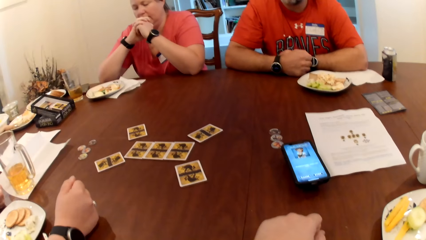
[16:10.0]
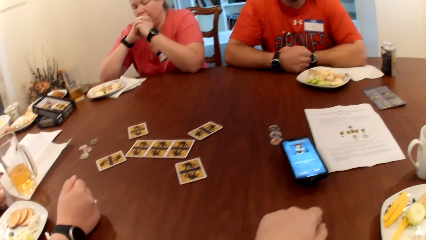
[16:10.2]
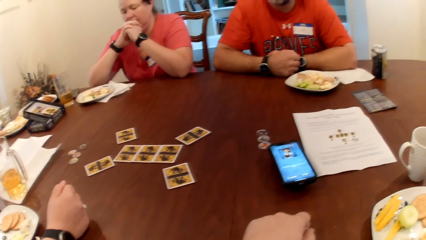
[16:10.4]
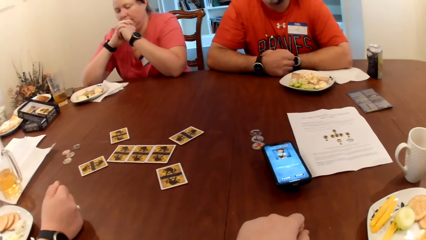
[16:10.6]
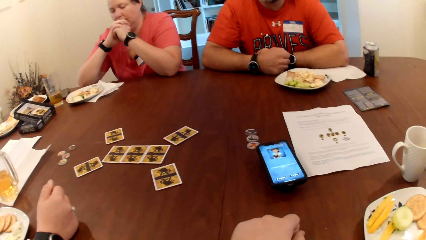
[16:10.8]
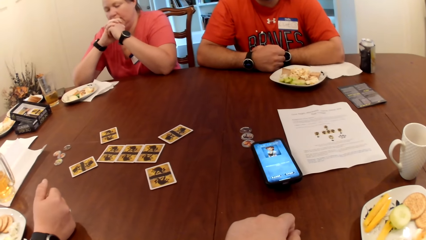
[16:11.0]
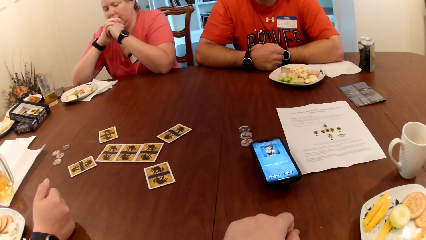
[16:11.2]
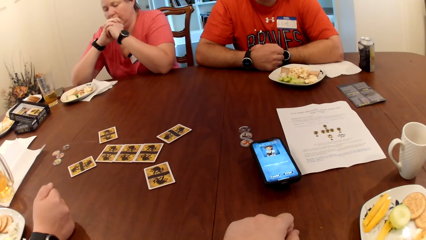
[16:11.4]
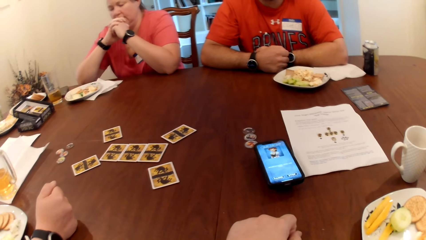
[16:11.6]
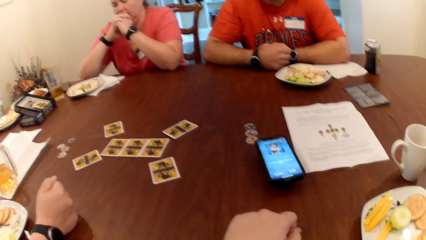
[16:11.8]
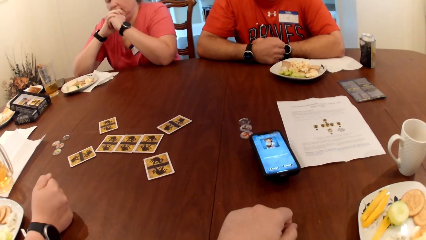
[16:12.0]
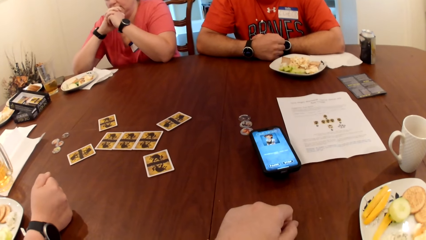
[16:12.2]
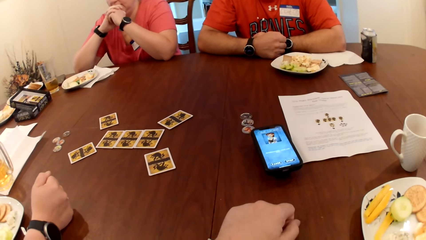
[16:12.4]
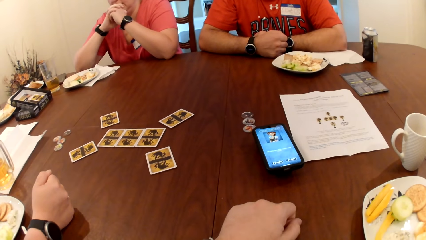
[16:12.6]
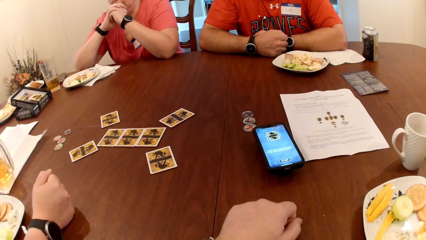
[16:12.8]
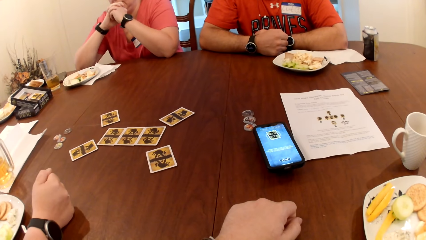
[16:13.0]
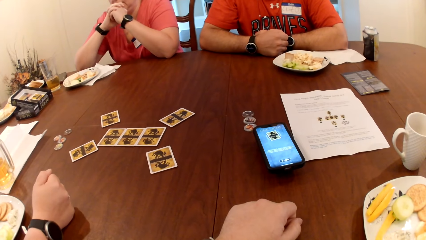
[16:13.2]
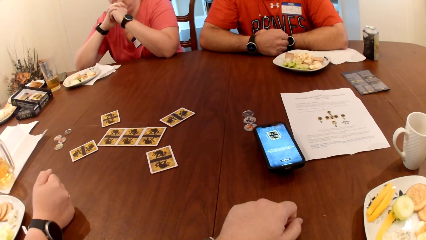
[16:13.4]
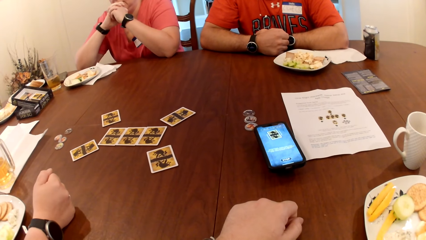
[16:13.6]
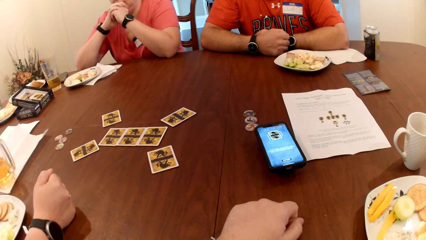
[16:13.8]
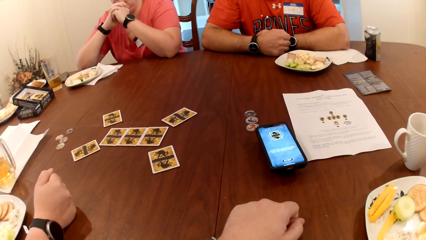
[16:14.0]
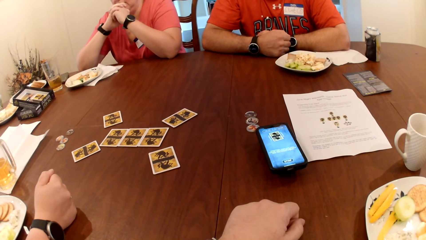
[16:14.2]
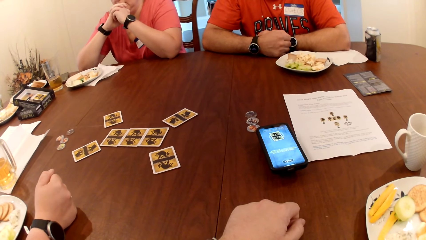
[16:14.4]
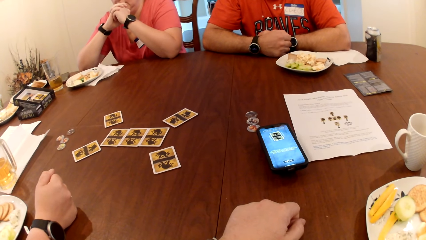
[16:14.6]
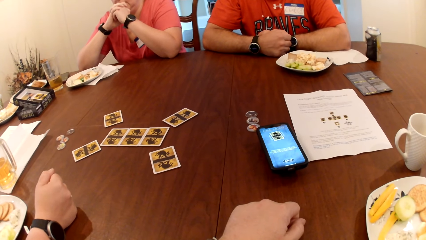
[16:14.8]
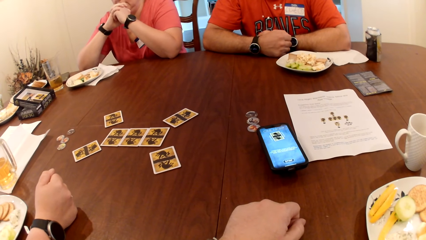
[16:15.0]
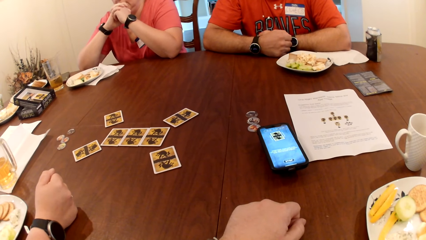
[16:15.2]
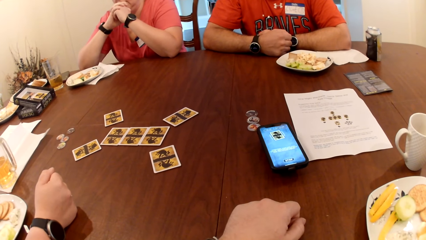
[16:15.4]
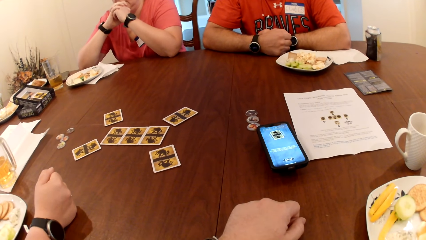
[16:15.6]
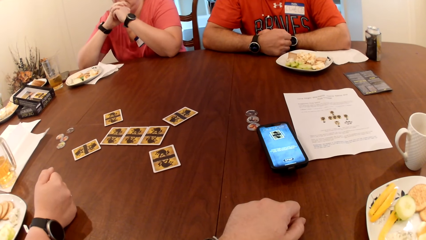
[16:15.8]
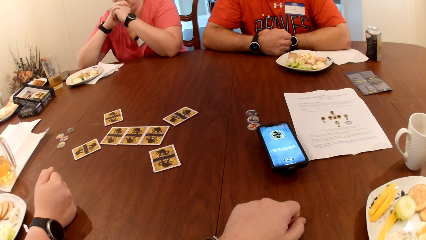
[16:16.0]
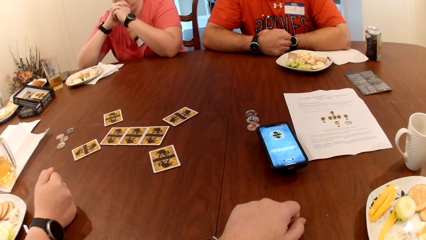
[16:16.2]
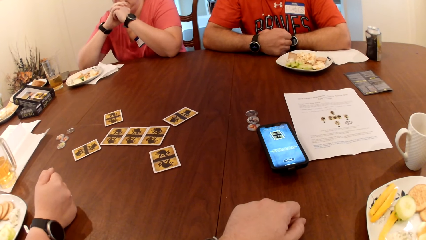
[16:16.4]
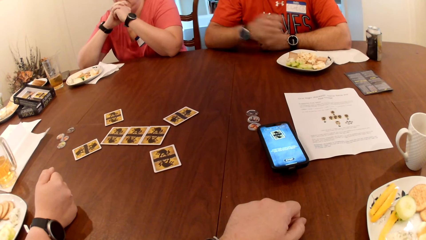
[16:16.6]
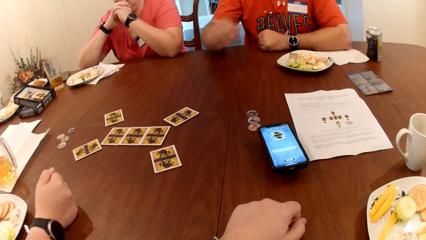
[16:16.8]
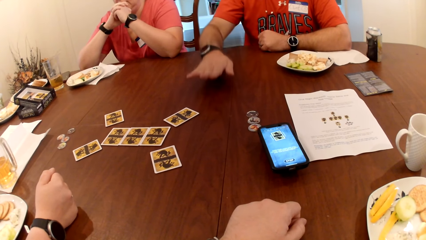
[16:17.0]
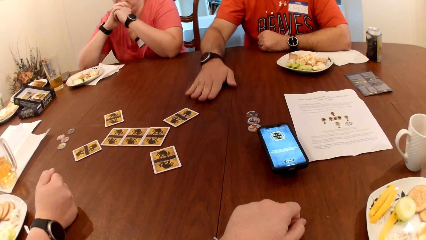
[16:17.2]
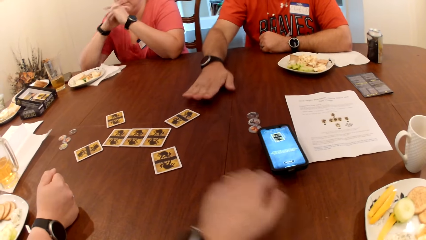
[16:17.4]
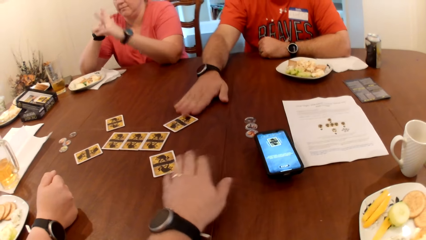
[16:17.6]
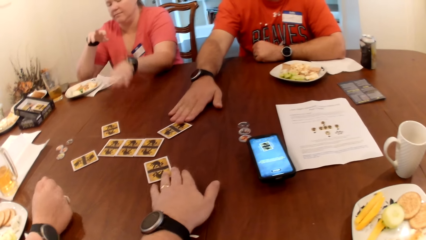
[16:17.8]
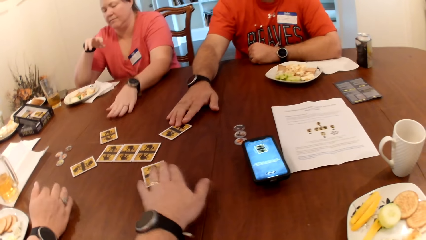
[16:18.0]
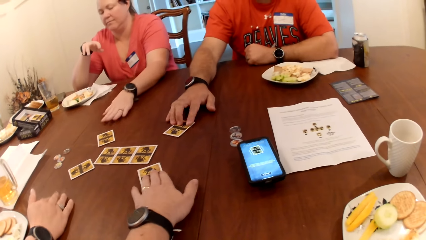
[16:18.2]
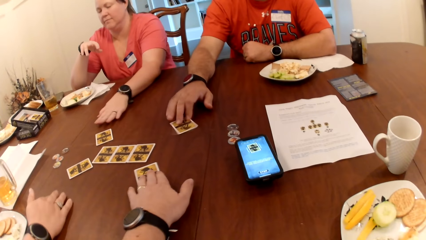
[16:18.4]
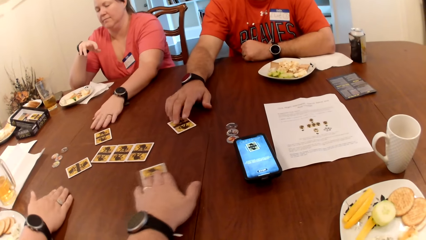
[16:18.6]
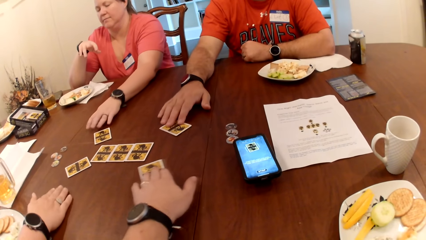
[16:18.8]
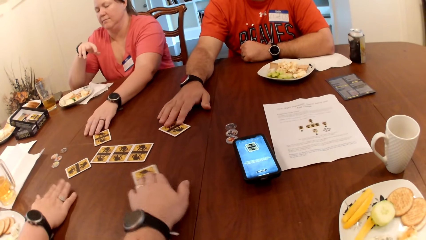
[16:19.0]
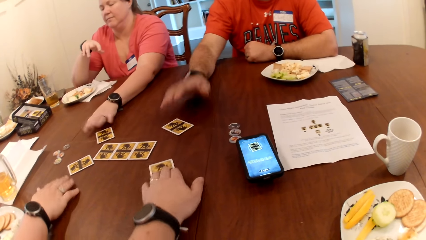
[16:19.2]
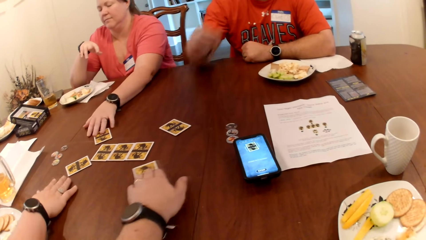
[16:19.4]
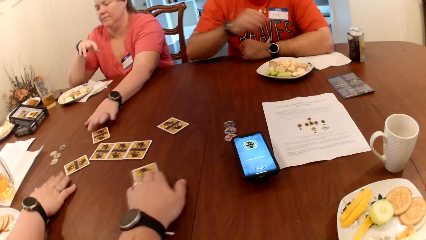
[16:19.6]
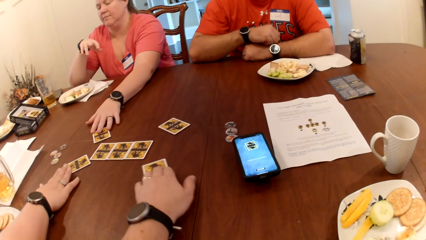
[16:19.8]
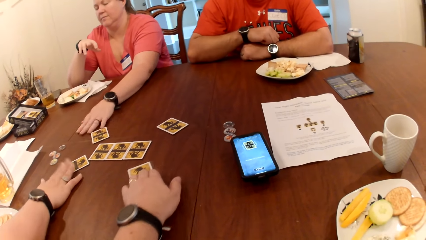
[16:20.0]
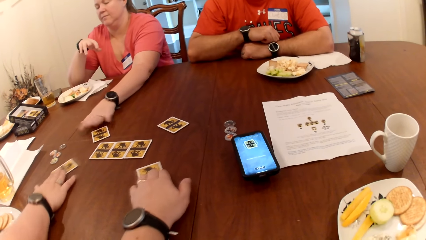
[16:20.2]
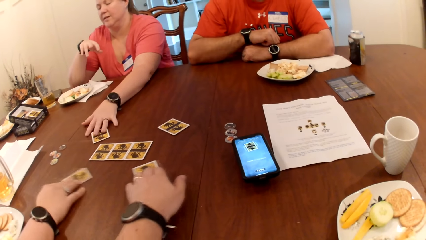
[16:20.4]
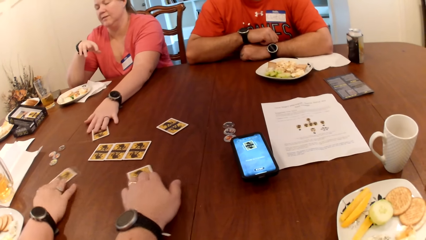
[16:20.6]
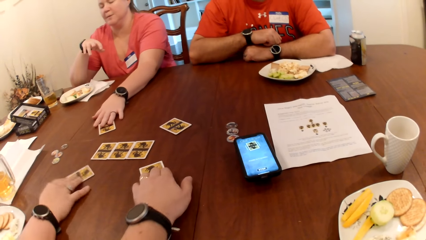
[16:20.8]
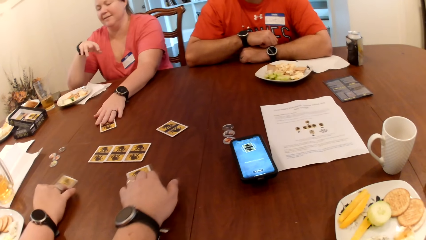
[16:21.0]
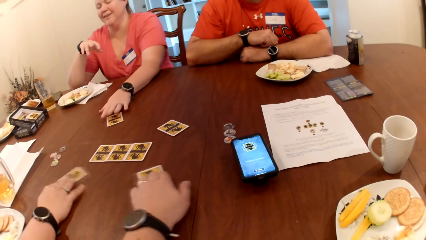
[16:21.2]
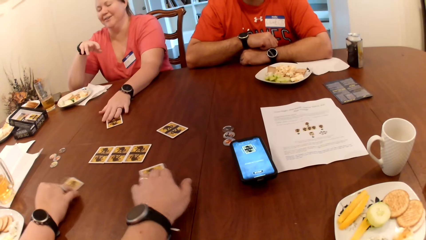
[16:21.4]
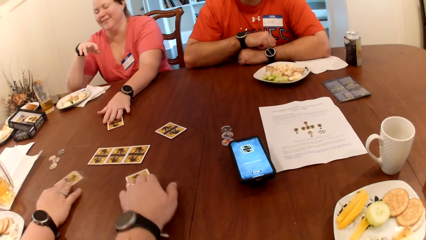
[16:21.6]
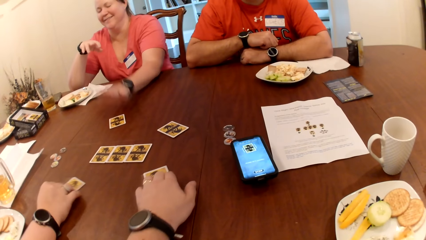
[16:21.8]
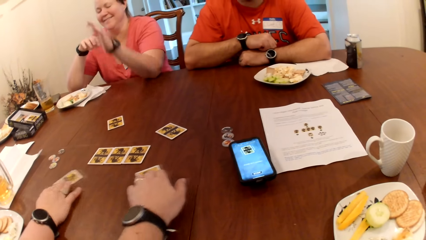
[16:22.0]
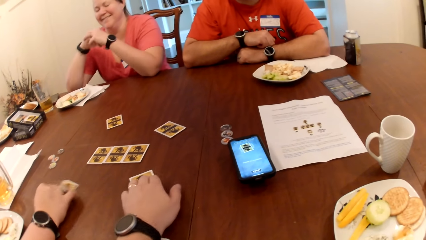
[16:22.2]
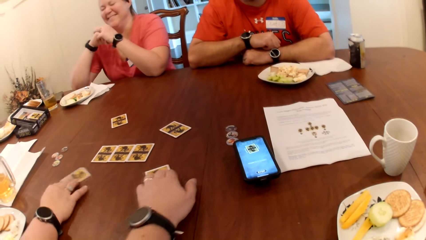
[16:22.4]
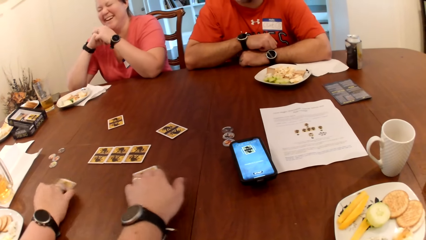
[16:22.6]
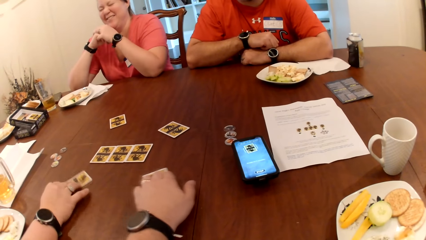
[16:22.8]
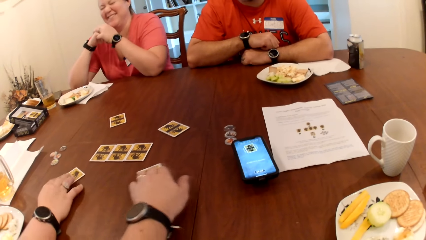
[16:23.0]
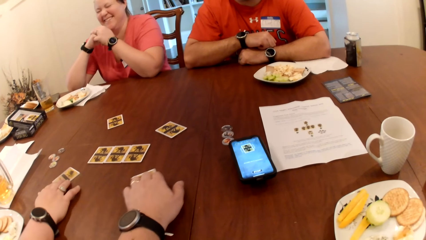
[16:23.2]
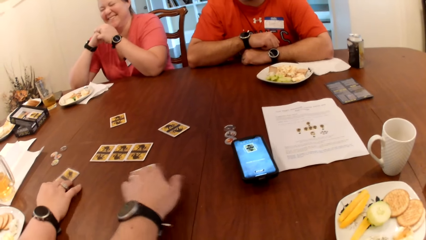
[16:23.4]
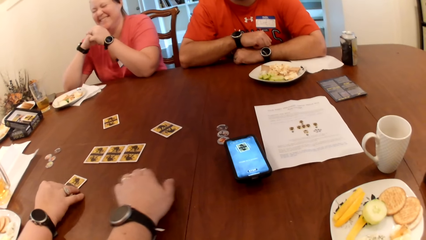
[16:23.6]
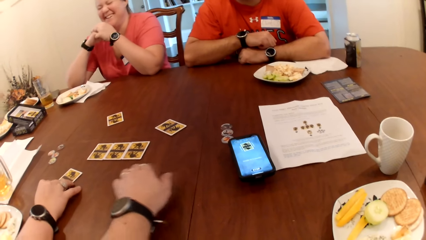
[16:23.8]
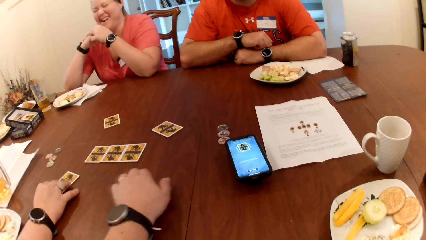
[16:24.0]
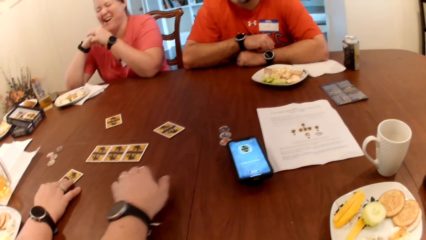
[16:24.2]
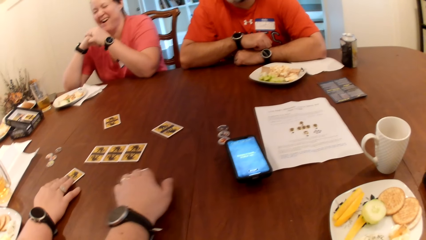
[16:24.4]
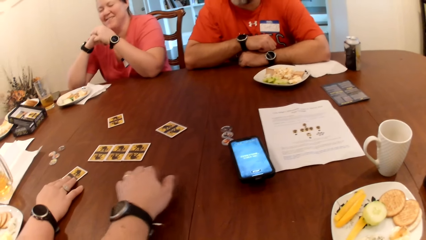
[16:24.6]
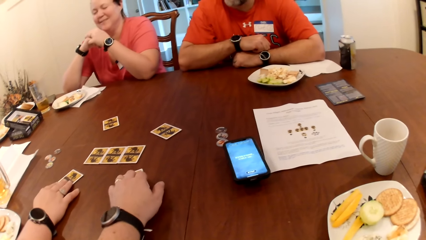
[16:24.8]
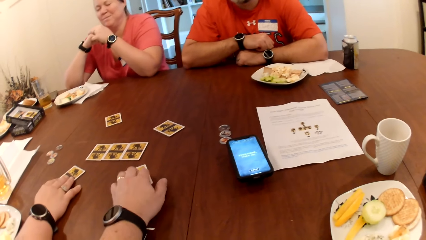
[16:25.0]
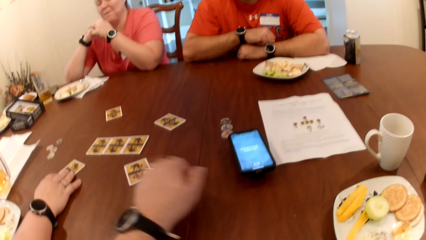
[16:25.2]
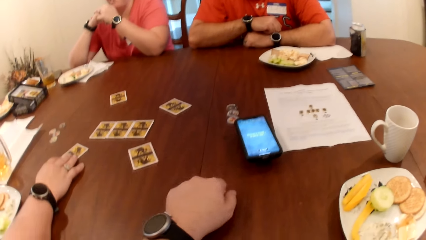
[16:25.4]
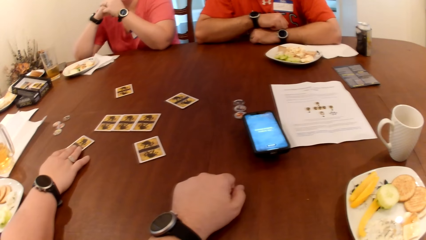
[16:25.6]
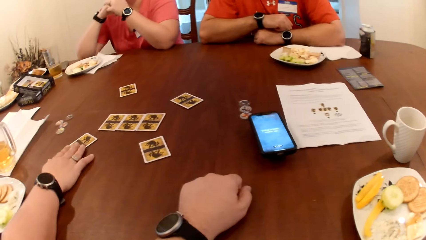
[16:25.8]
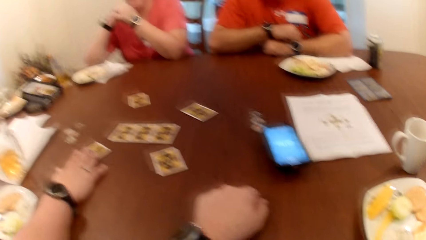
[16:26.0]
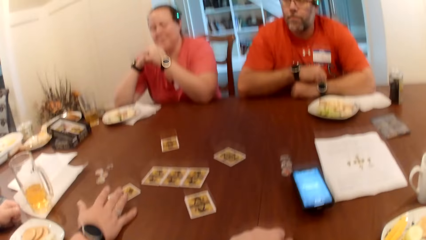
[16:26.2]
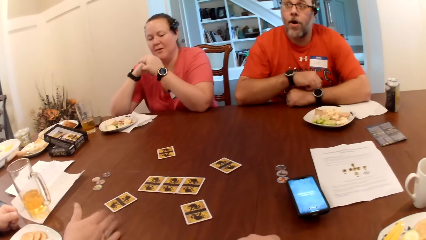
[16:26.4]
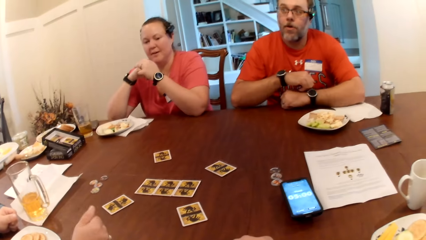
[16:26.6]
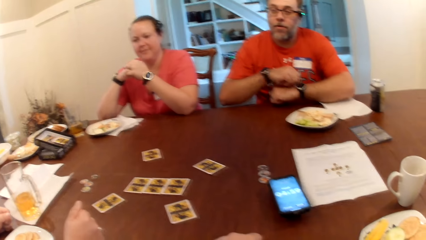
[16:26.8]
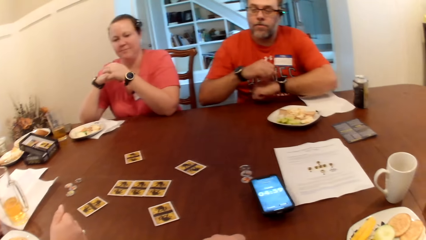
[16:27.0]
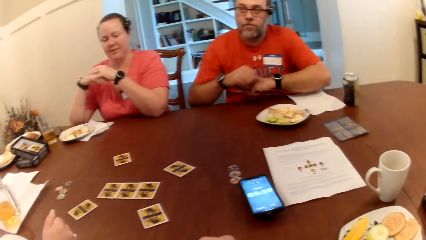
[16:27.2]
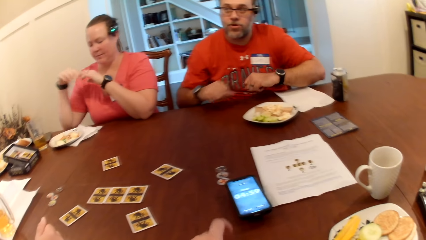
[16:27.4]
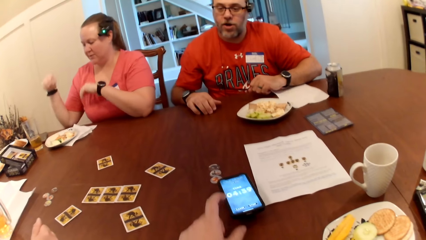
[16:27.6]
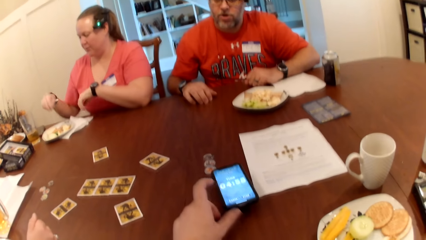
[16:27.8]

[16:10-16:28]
The camera wearer moves the card on the table with his left hand. A man moves the card on the table with his right hand and removes his right hand from the card. A woman moves the card on the table with her right hand. Another woman moves the card on the table with her left hand and removes her left hand from the card. The camera wearer removes his left hand from the card. The first woman removes her right hand from the card.
